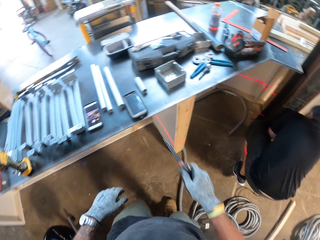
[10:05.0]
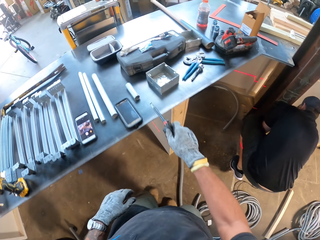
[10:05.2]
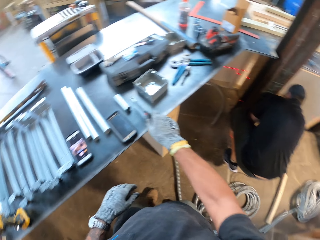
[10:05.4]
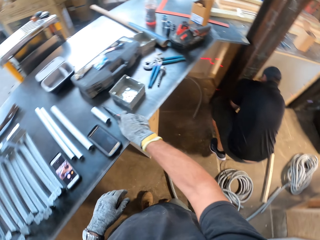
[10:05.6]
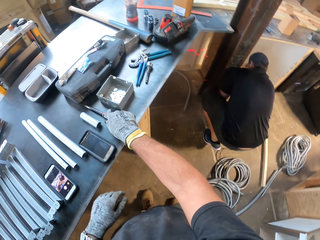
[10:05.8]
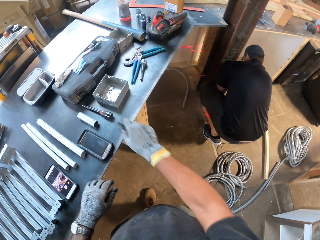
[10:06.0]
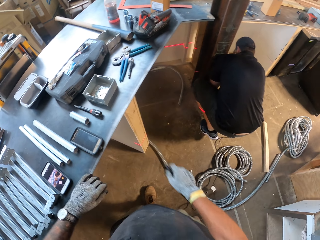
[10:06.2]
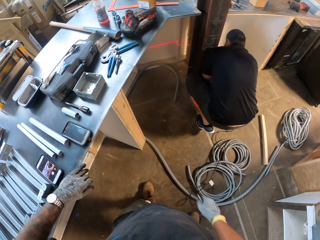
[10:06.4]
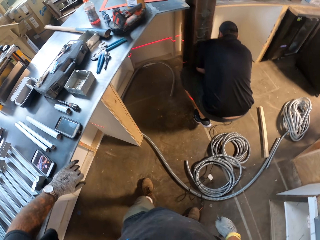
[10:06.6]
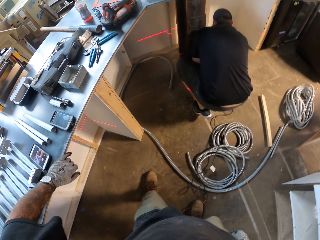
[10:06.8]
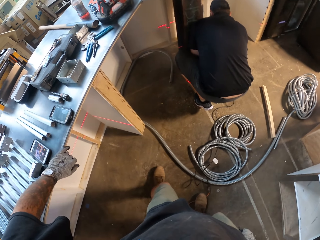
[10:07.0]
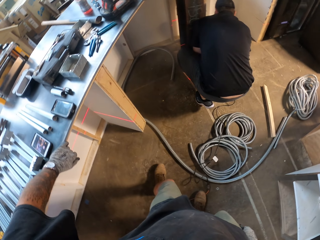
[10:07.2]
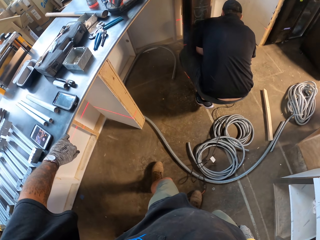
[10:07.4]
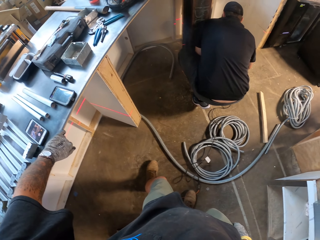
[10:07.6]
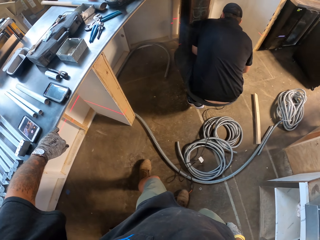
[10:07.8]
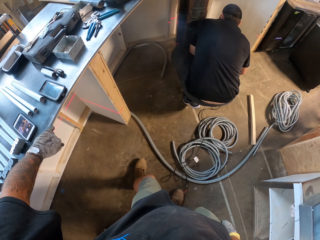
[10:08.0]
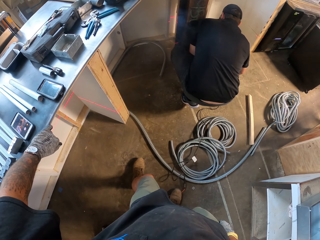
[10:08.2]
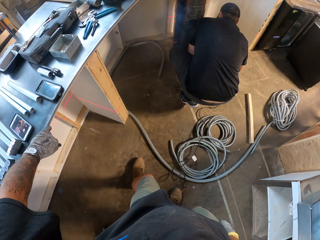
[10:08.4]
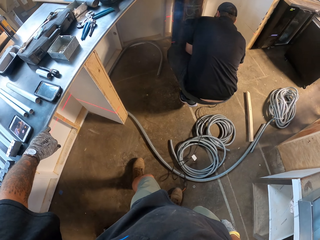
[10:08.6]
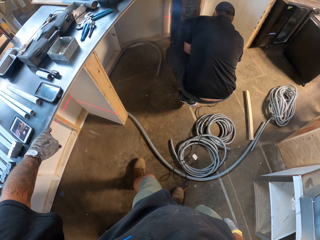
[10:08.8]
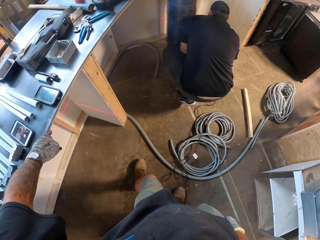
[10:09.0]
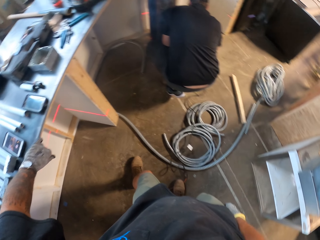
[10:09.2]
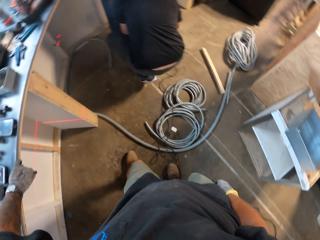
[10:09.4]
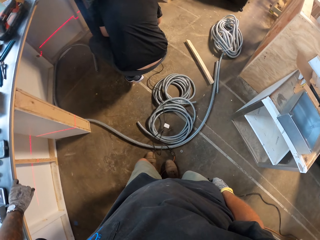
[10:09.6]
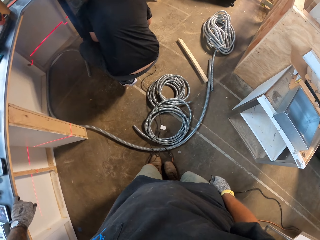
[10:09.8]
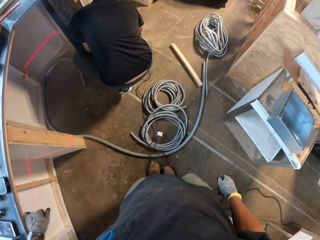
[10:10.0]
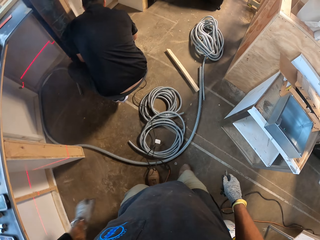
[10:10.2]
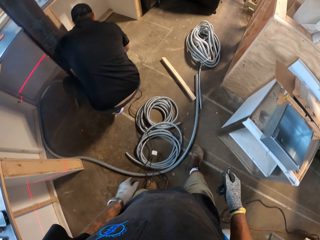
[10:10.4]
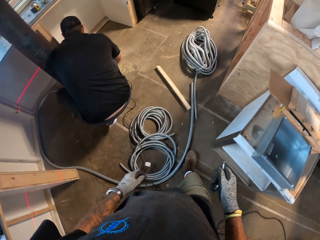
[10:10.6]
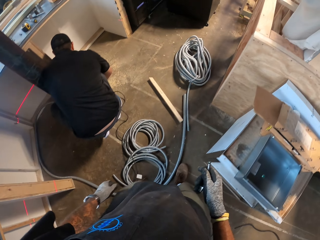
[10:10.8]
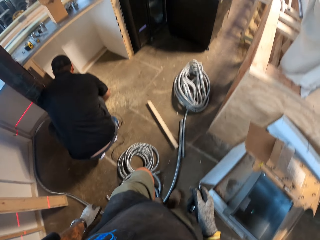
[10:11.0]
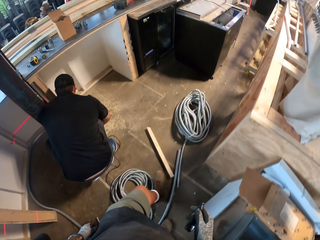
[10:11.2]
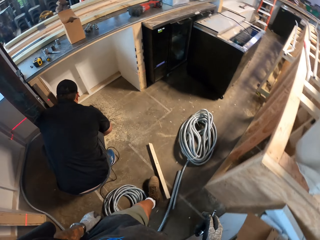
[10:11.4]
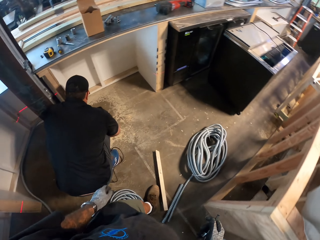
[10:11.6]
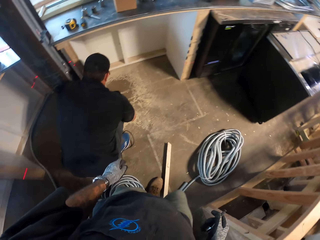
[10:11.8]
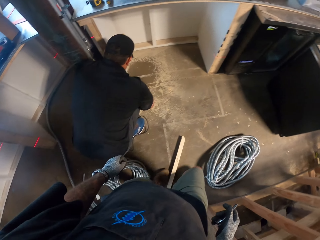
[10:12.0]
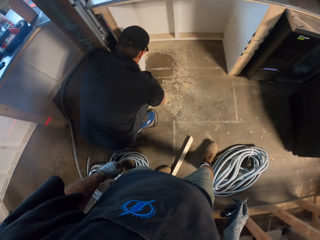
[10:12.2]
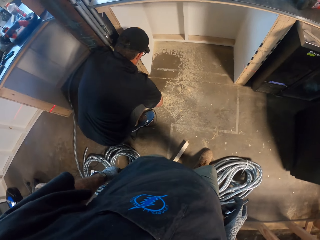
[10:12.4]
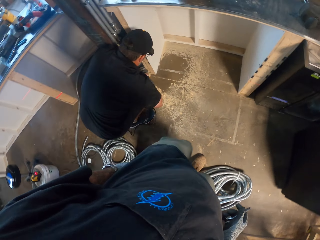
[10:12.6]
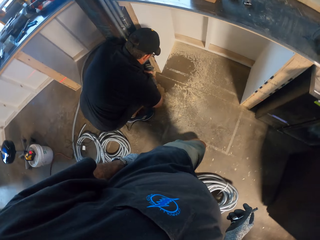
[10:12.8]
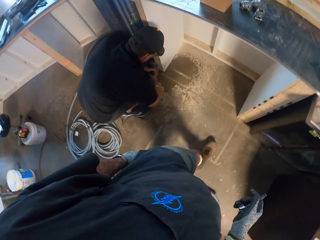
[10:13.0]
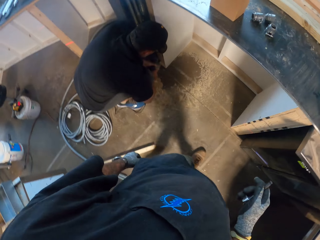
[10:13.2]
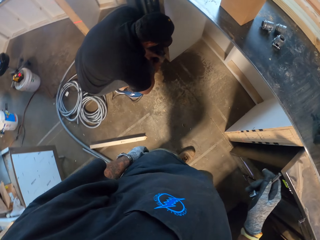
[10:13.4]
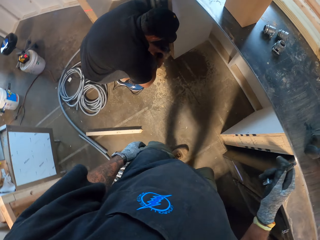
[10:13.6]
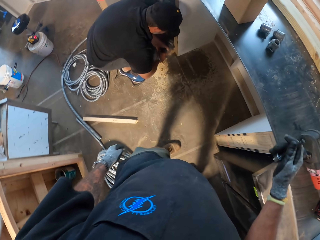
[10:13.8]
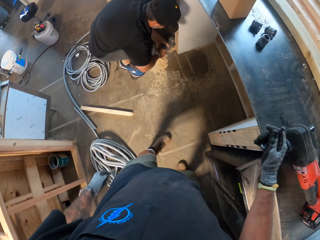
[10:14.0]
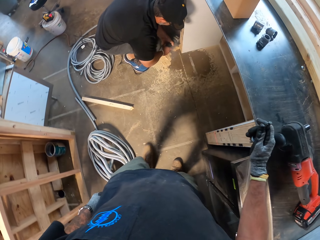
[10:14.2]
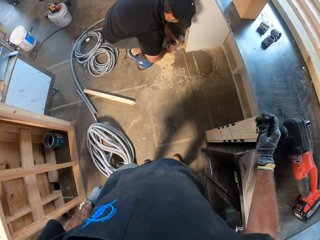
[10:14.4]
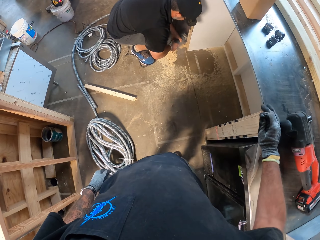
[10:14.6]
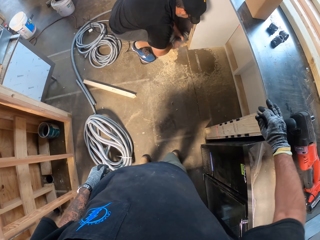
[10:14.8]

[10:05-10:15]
The camera wearer puts a drill bit on the table. They look at a man.

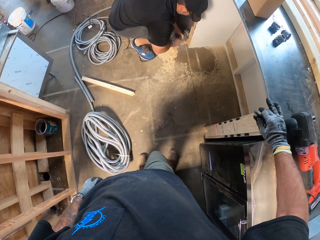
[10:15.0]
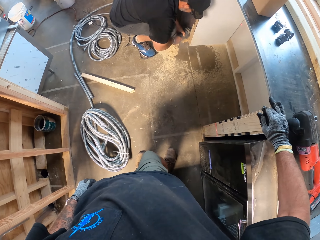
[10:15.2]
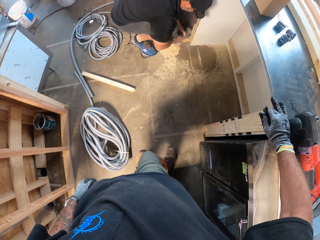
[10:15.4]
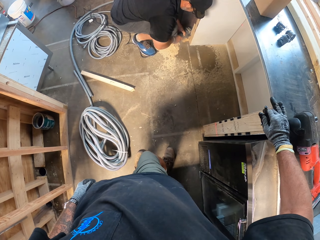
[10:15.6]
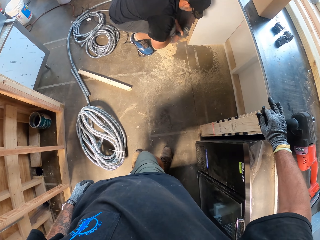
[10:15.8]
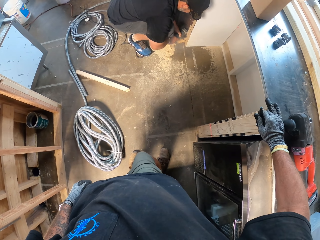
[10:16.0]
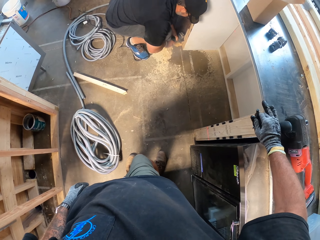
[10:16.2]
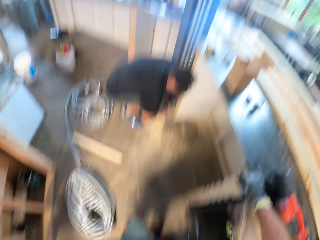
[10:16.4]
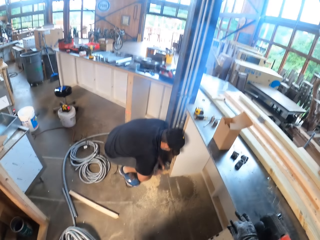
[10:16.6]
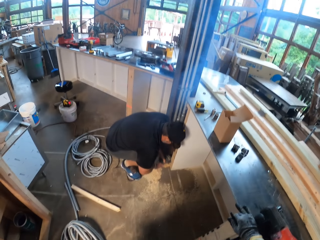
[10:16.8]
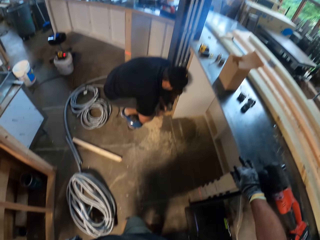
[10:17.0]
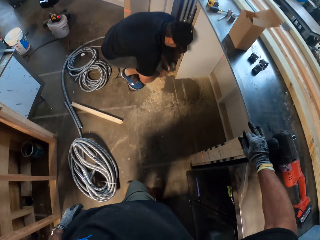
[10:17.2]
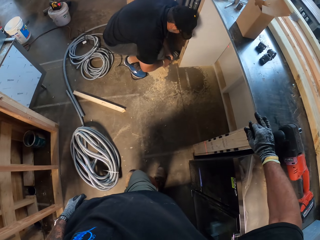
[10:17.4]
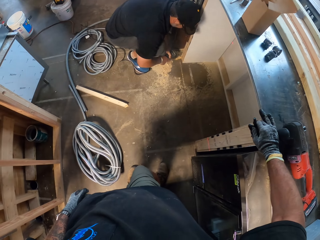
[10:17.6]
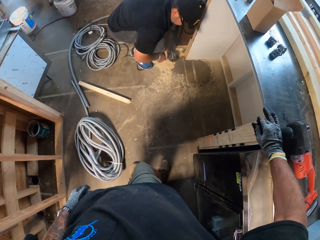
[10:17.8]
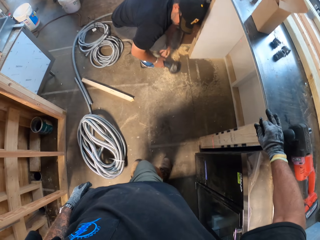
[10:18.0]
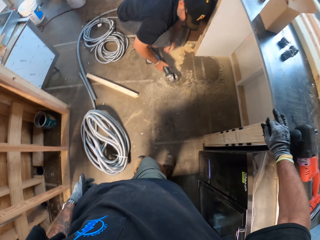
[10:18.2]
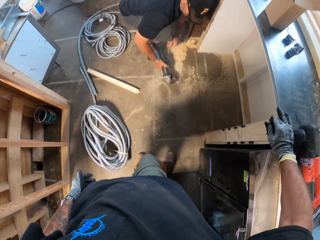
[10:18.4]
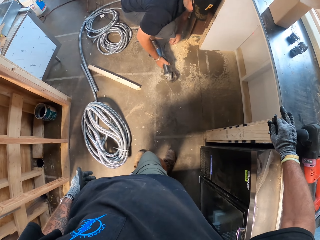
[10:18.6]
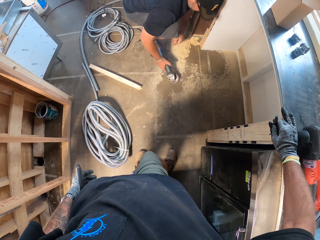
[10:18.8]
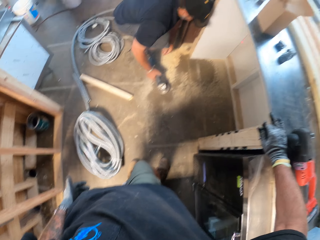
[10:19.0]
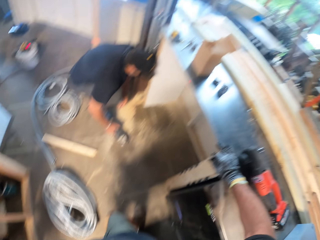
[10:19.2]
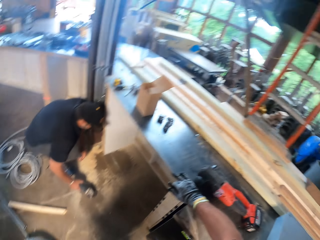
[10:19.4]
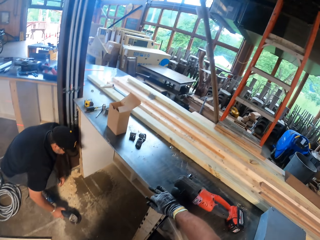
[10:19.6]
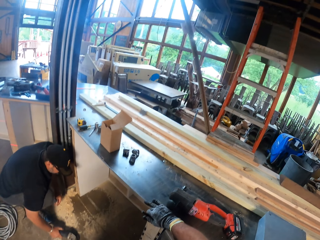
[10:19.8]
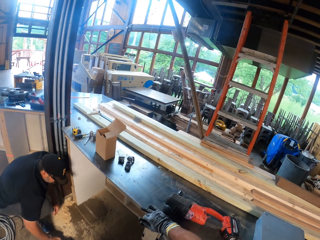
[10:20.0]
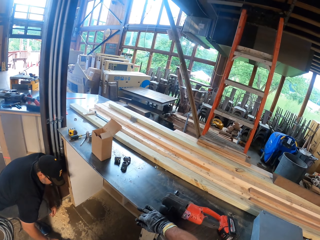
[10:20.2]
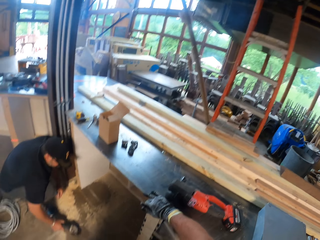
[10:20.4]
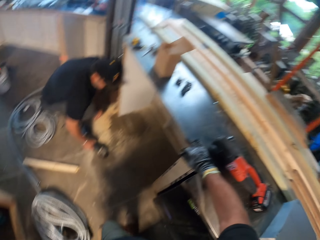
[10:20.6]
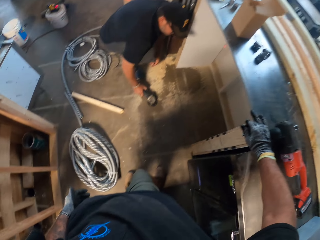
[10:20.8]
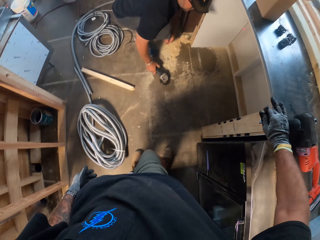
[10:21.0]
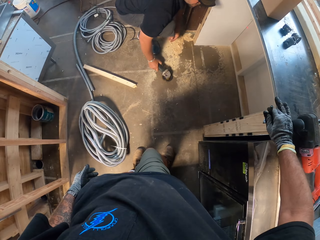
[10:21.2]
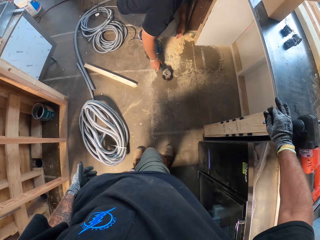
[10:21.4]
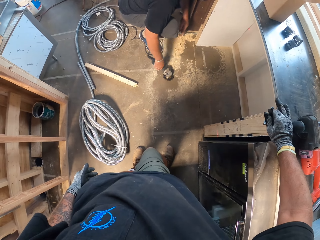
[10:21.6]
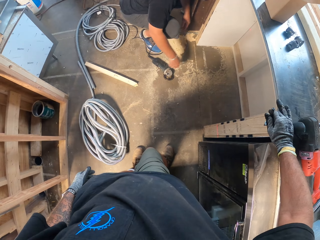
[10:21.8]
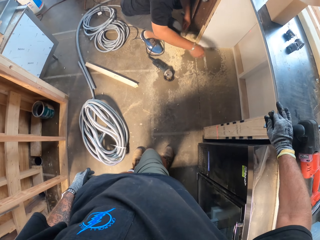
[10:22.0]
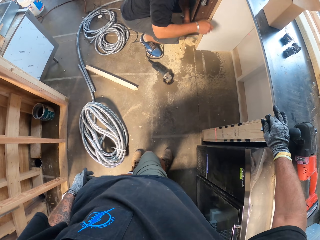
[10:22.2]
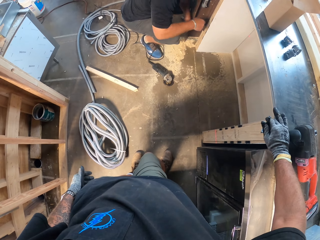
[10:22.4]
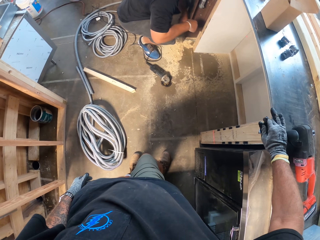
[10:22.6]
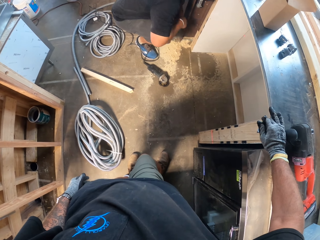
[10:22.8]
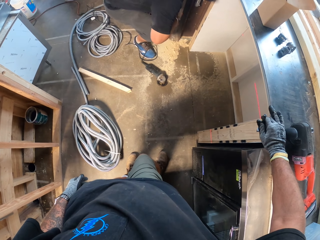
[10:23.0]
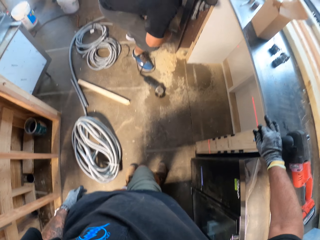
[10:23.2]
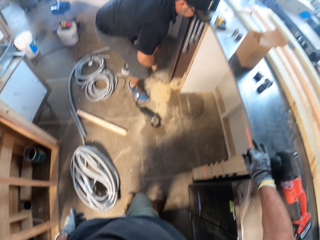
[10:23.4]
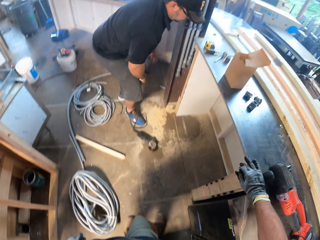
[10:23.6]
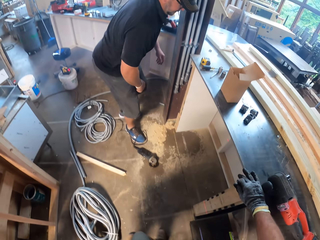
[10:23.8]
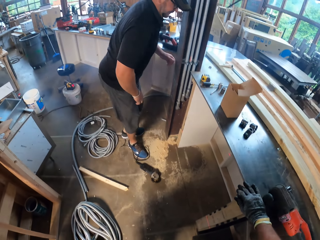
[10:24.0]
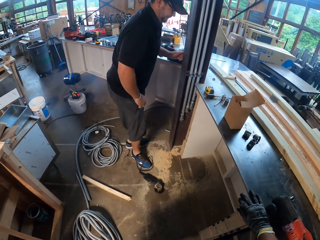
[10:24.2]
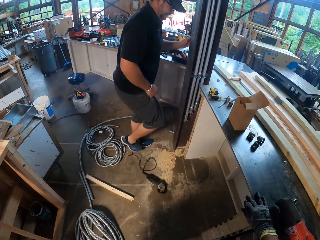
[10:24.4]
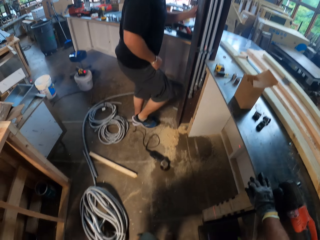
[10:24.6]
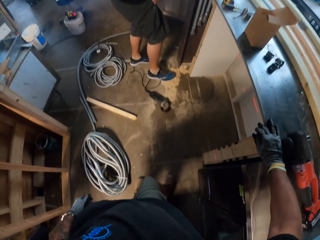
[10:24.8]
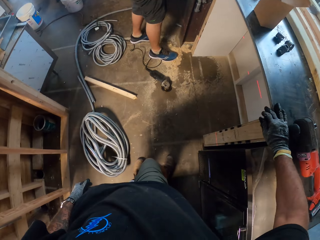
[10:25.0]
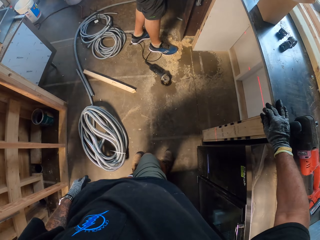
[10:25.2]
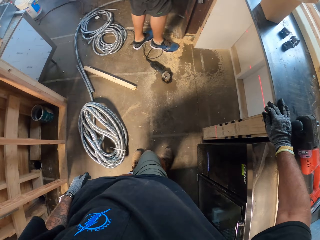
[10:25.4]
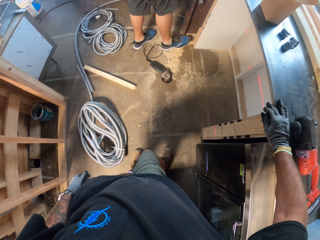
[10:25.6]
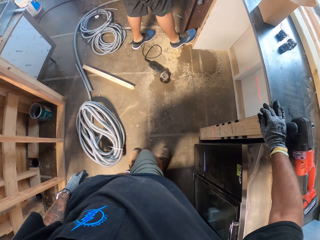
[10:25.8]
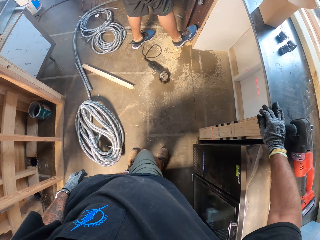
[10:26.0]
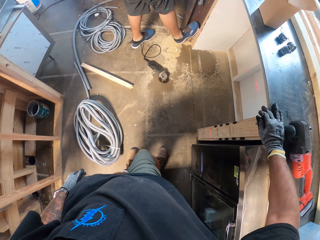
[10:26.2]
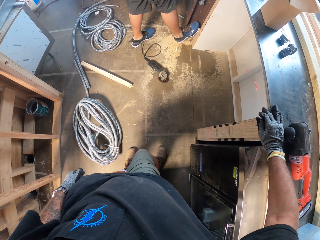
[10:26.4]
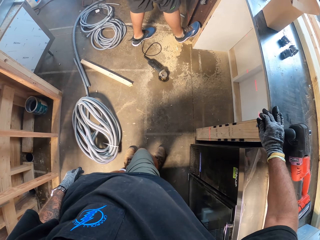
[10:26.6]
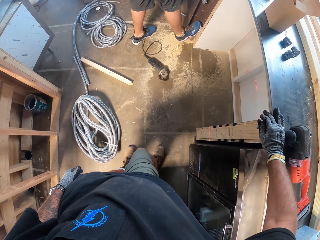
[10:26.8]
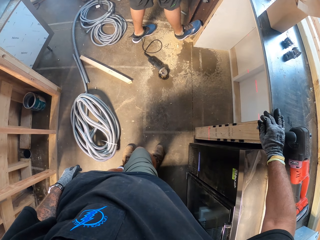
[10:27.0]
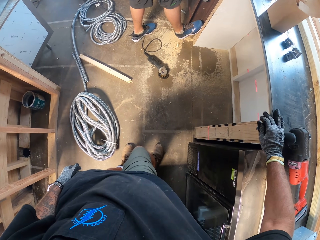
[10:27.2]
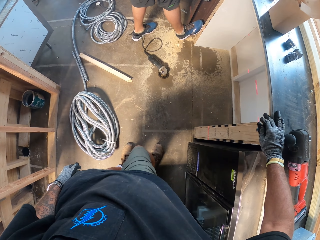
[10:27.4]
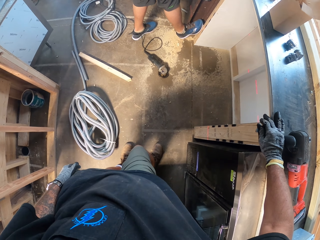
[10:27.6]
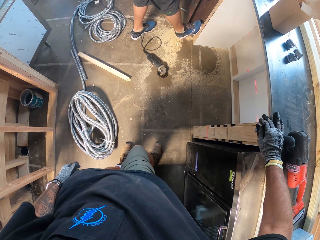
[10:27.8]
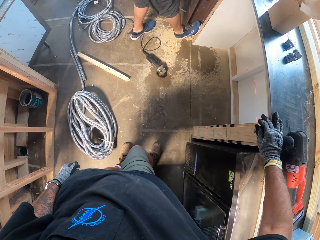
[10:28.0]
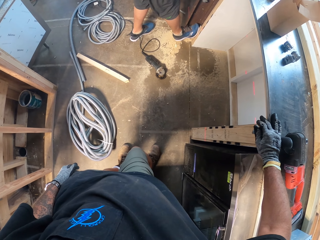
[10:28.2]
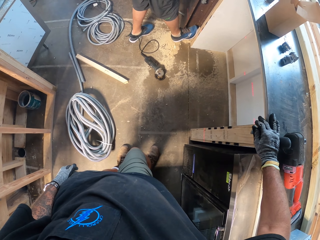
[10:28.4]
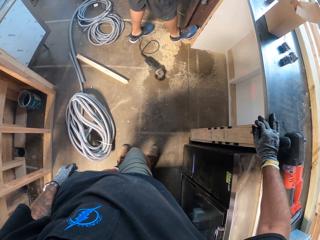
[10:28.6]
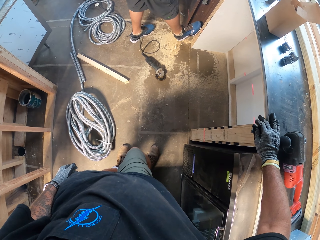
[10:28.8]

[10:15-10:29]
A man cuts a pipe with a saw. The man puts the saw on the floor. The camera wearer looks at the man. The man pushes the door with his legs.
